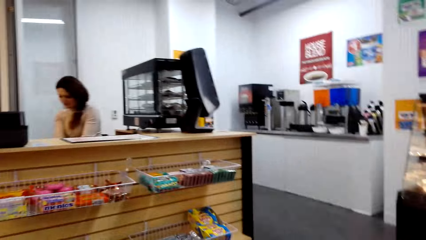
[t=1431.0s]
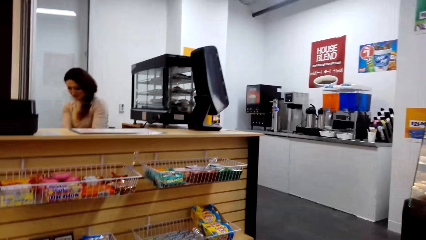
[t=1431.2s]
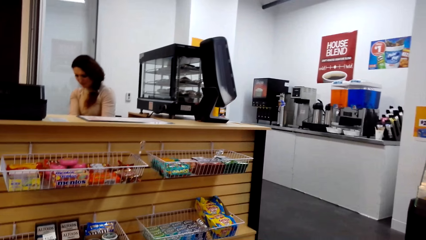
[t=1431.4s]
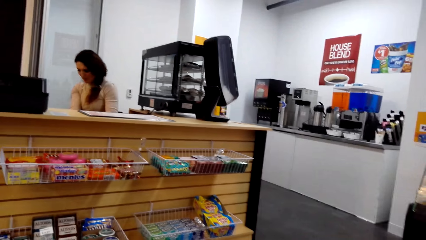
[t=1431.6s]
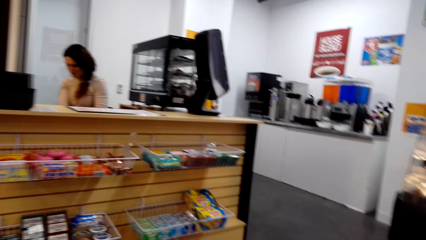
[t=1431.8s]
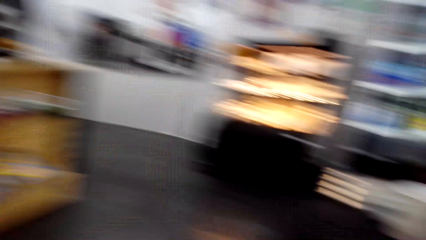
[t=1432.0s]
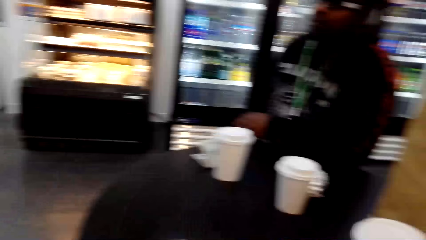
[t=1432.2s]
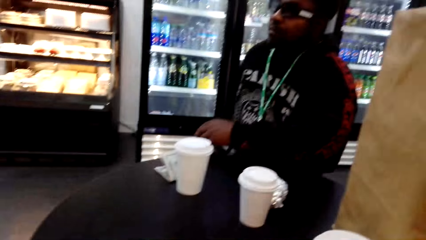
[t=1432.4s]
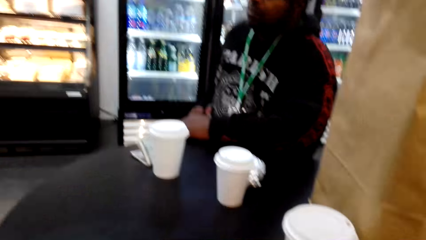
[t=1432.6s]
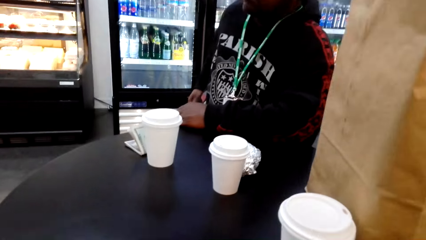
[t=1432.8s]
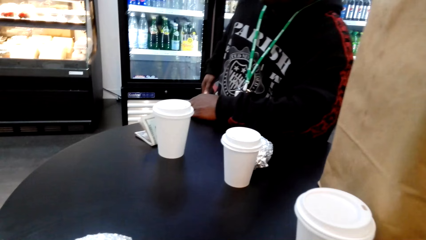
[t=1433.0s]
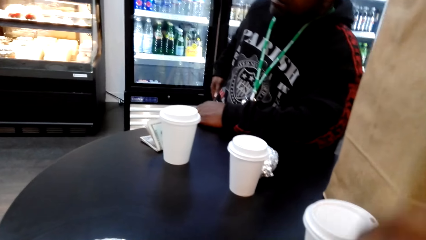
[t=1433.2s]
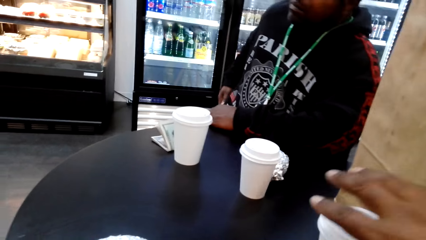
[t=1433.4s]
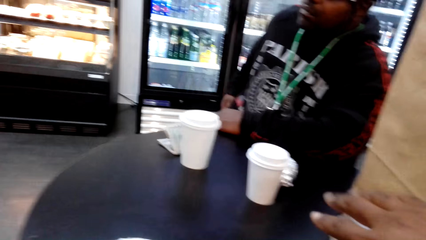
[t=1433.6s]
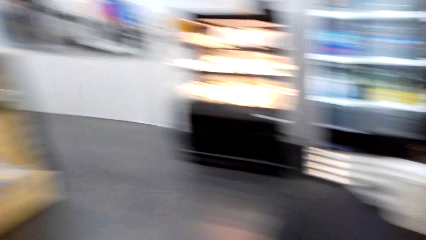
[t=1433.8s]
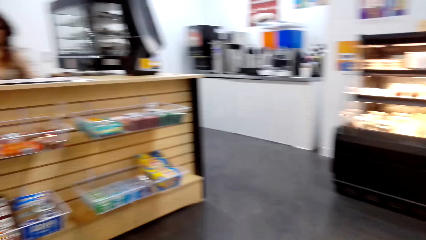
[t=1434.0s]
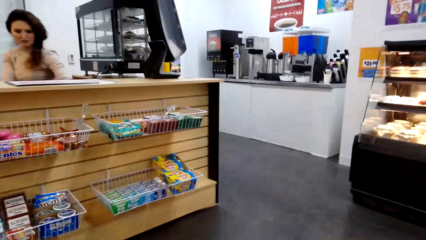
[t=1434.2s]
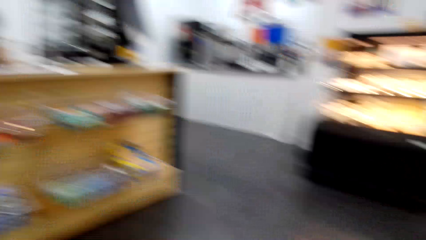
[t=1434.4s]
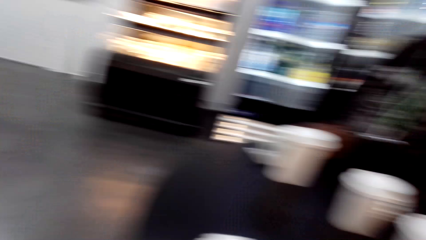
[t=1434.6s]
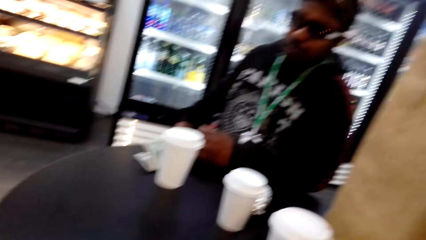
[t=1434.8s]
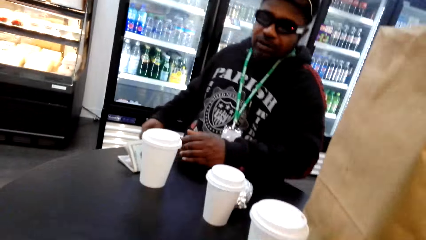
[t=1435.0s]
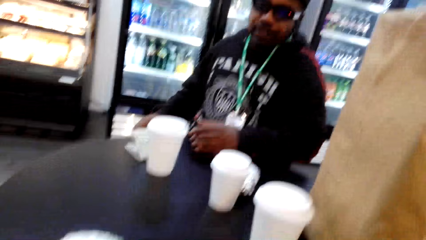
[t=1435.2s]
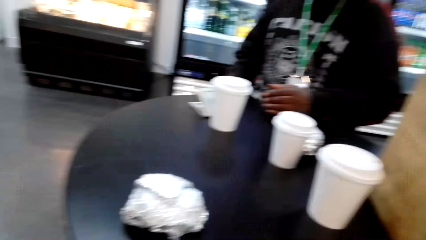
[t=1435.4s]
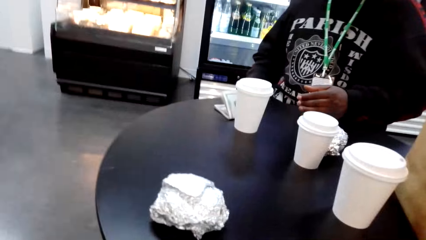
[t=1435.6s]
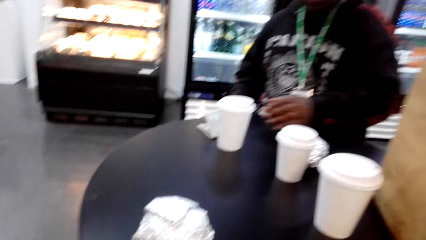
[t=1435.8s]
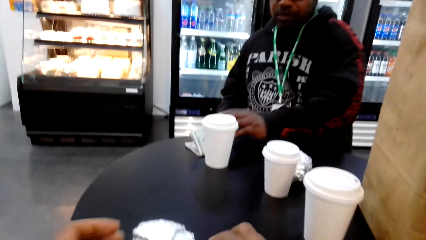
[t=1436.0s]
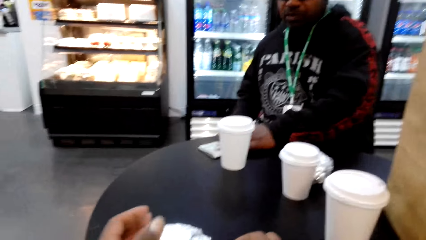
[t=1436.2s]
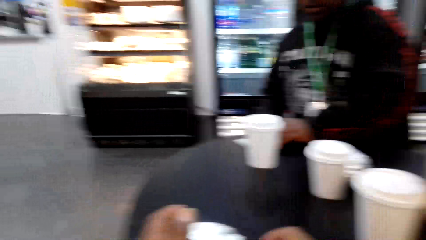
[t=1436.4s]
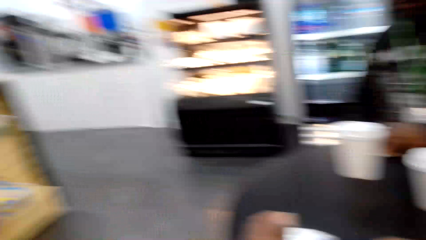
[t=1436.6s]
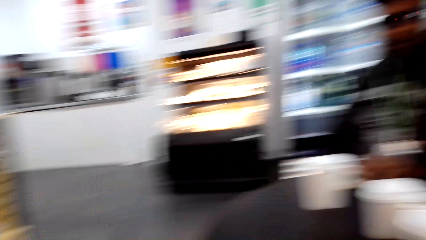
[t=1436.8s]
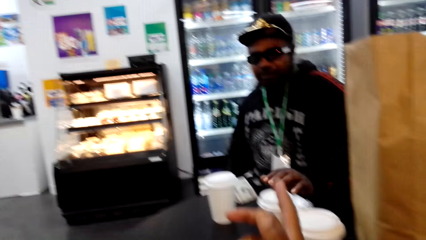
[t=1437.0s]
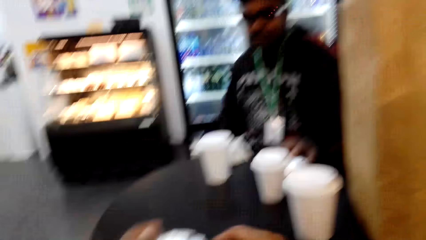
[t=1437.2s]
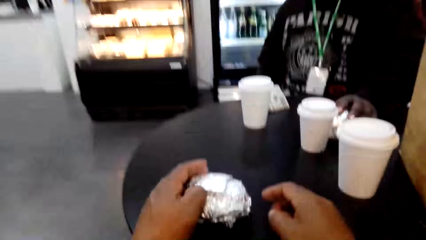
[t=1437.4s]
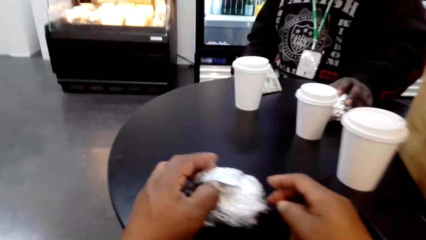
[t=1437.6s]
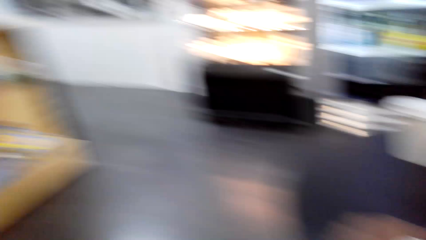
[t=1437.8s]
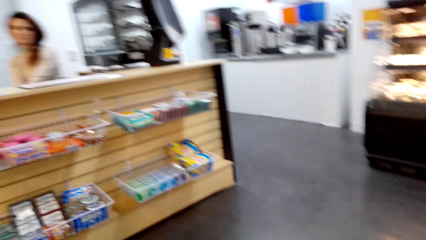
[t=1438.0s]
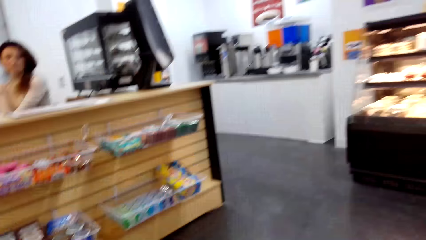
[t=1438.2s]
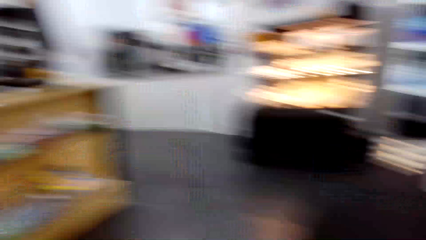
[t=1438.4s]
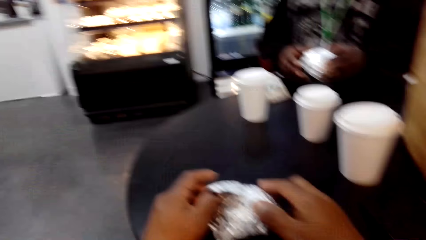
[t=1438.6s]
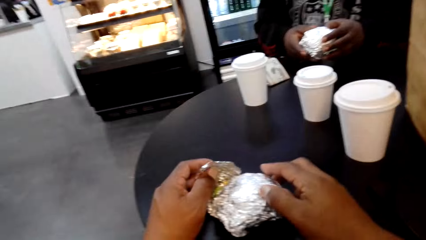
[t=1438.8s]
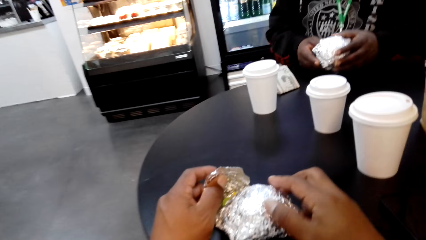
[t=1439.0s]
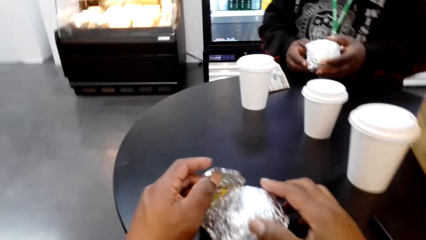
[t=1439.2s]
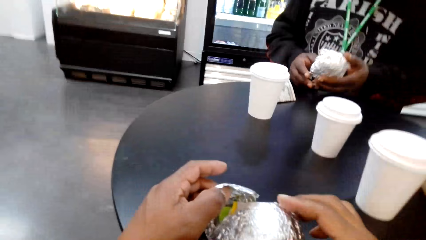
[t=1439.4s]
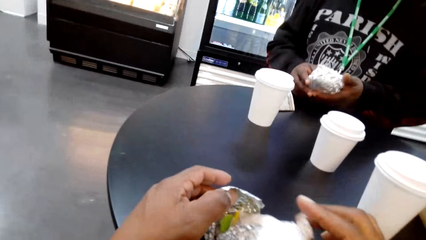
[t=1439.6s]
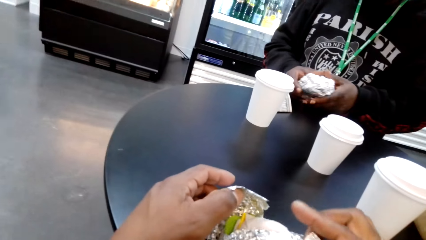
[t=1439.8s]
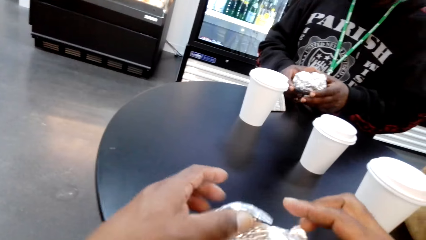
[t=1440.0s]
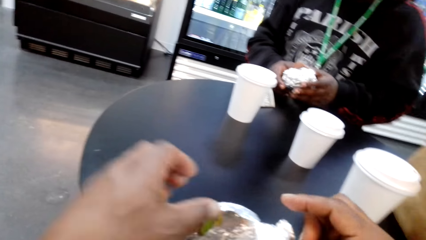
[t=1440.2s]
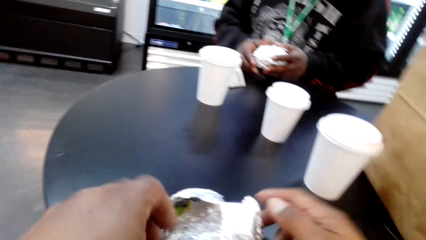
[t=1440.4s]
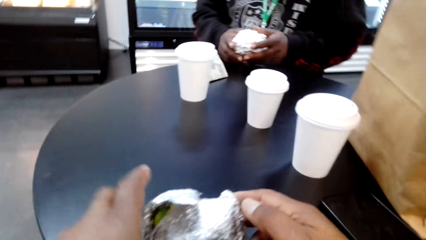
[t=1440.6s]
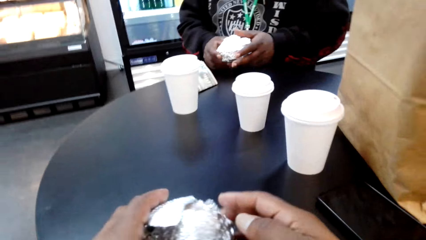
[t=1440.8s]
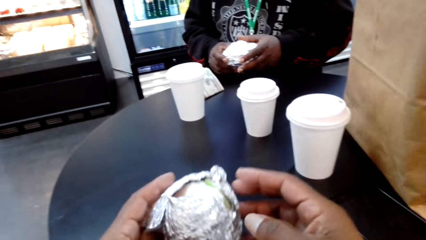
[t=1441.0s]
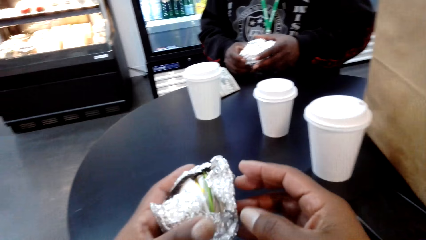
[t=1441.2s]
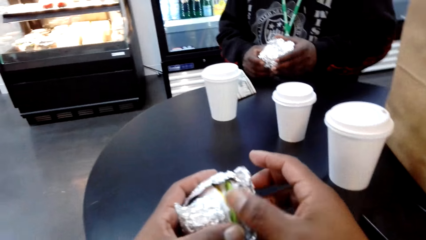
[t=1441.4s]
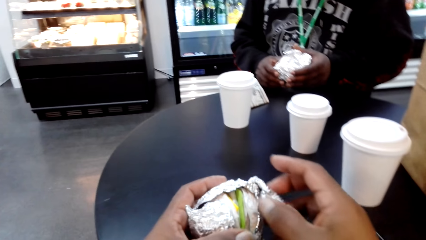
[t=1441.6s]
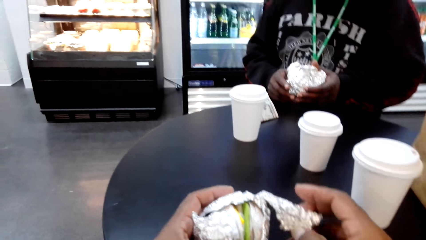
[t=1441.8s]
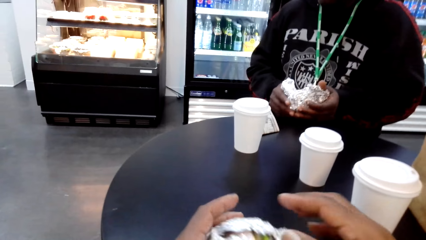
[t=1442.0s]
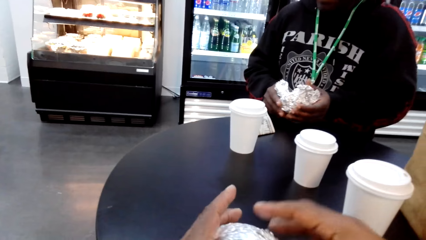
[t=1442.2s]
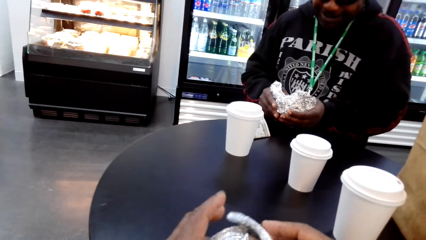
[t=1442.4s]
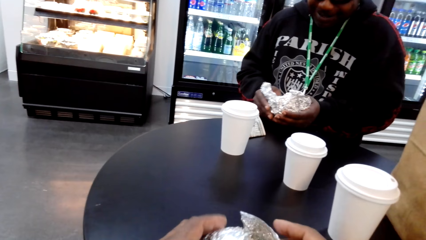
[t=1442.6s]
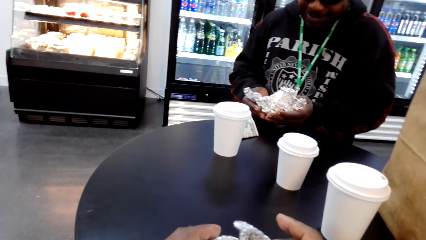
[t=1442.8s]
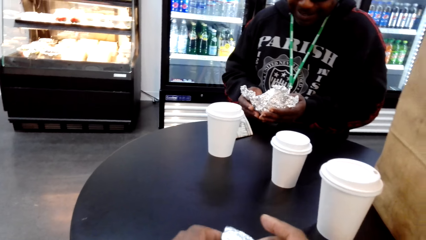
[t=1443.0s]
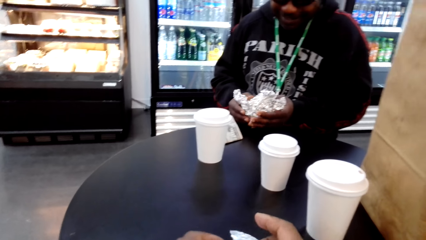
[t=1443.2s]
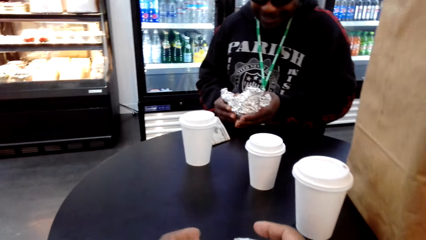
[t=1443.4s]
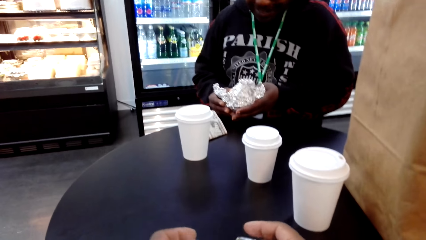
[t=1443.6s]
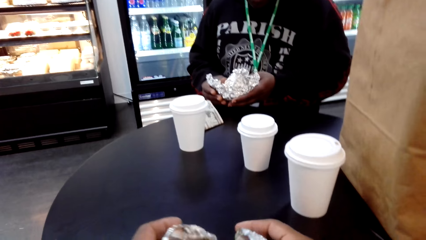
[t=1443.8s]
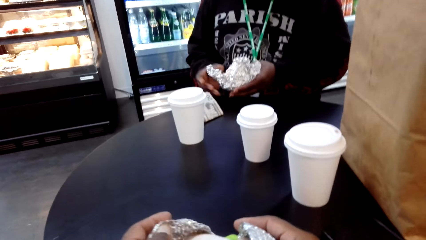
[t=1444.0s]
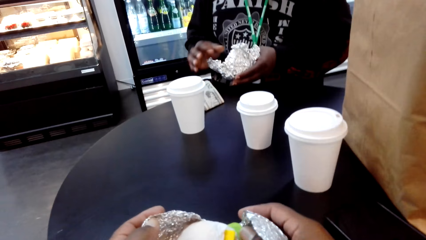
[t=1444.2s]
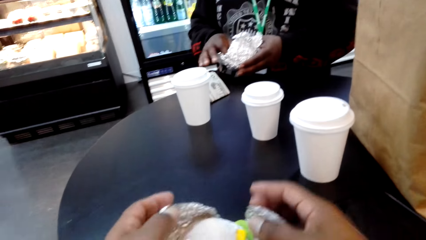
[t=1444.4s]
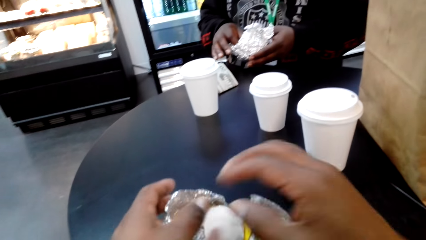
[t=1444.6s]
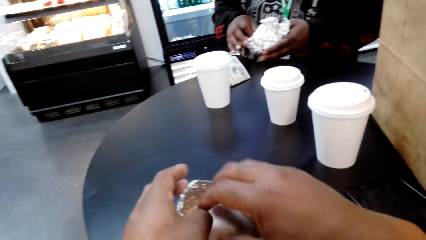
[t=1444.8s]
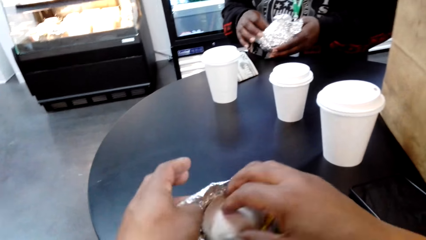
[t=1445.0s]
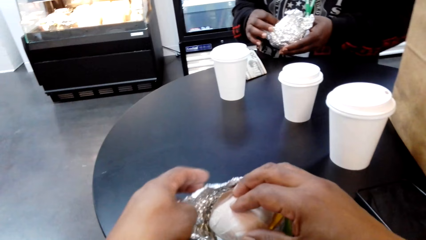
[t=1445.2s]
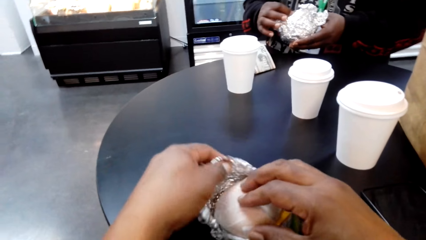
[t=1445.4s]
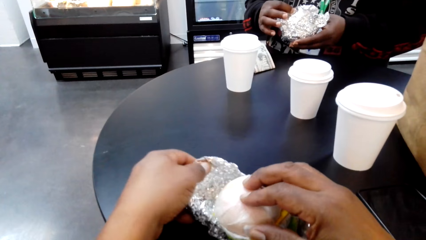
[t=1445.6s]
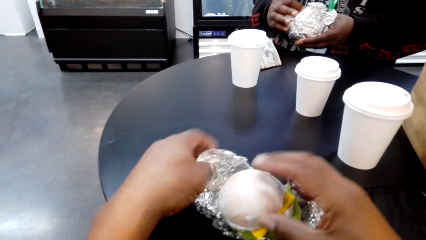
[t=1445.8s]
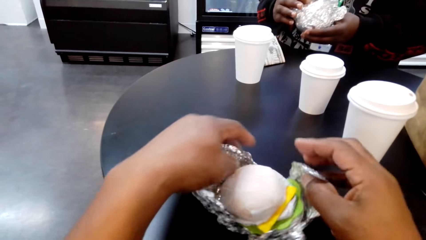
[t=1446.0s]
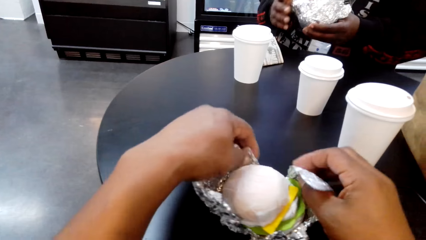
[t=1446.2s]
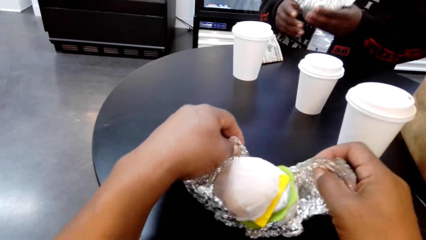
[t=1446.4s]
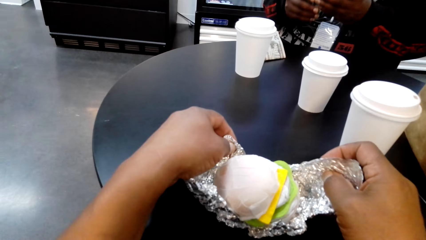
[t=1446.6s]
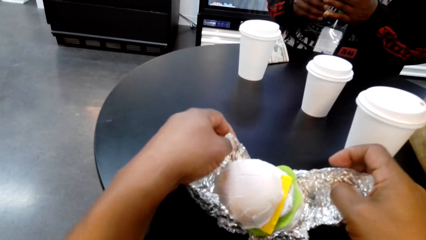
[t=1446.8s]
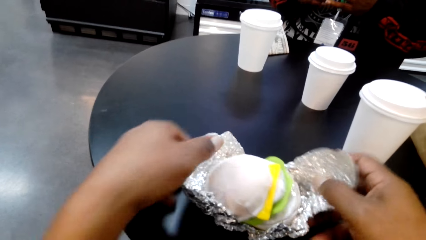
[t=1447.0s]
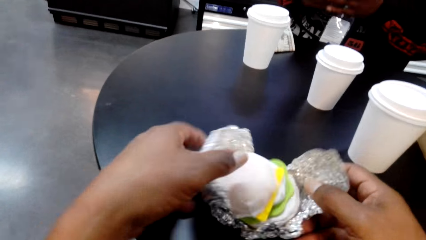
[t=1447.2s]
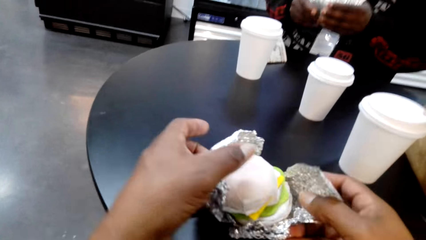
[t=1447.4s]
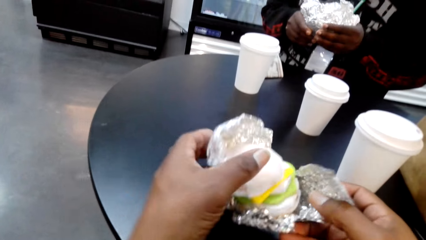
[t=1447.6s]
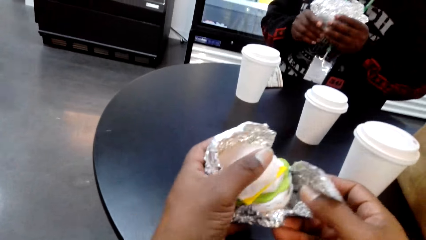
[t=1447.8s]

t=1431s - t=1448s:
A woman dialogues with a man. The camera wearer touches the white disposable cup and looks around. They pull a sandwich or burger. The man picks up a burger. The camera wearer opens the sandwich. The man opens a sandwich.
